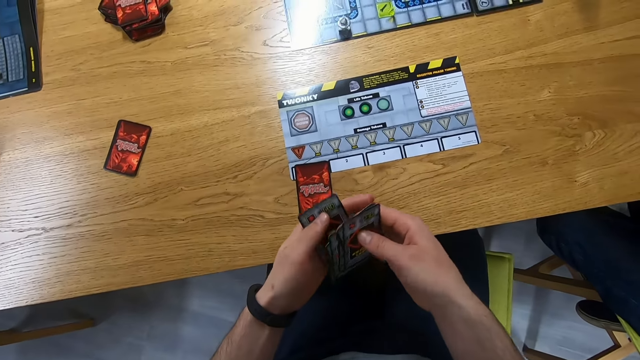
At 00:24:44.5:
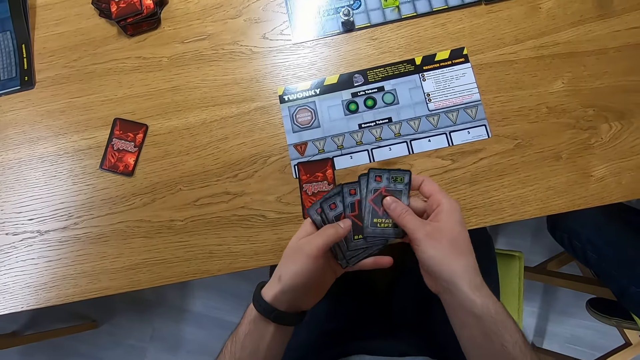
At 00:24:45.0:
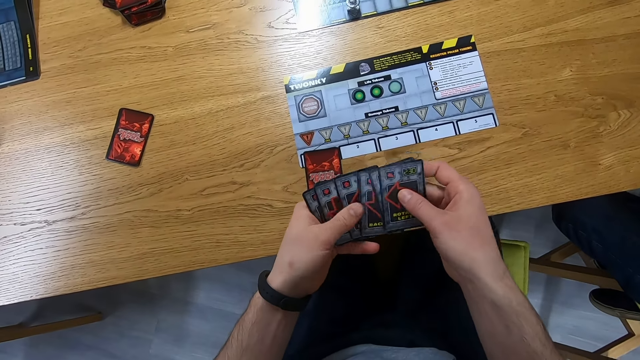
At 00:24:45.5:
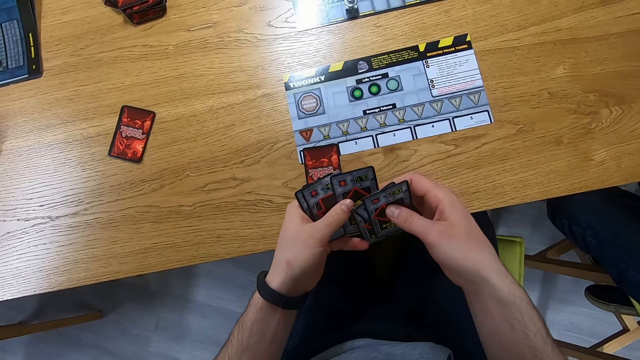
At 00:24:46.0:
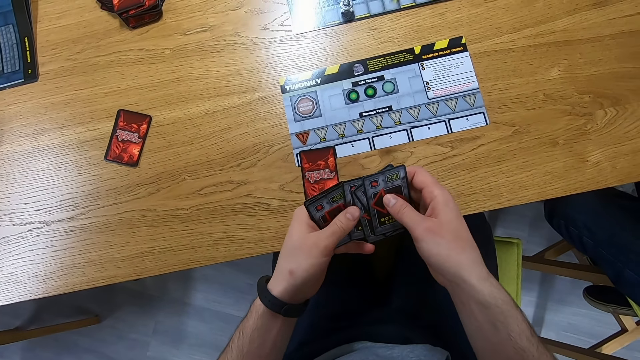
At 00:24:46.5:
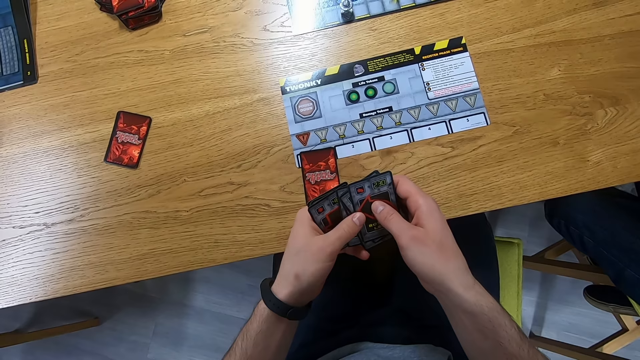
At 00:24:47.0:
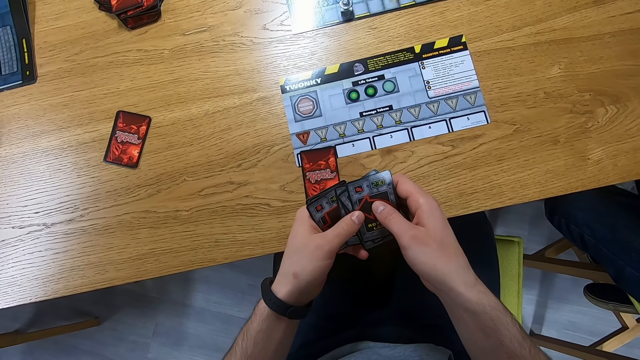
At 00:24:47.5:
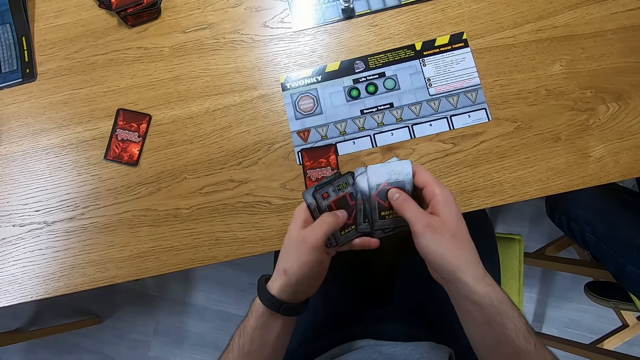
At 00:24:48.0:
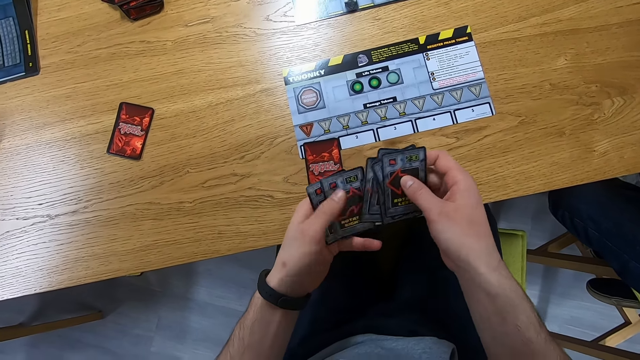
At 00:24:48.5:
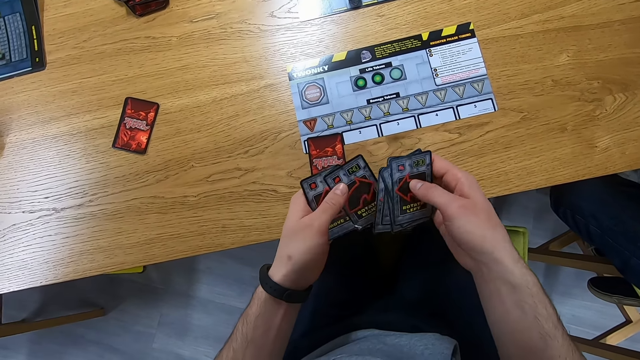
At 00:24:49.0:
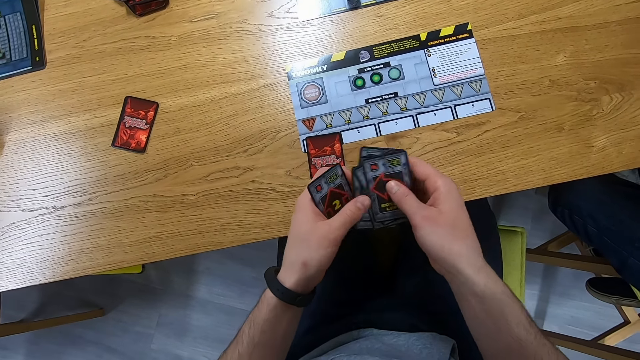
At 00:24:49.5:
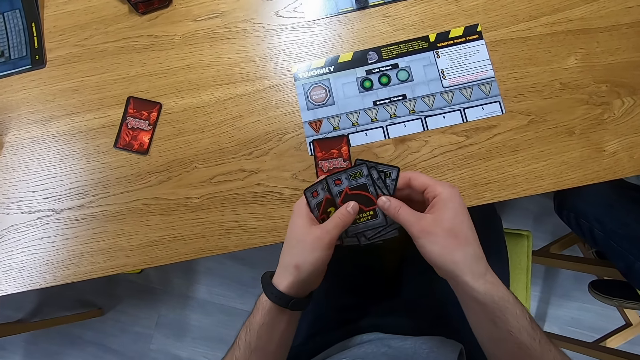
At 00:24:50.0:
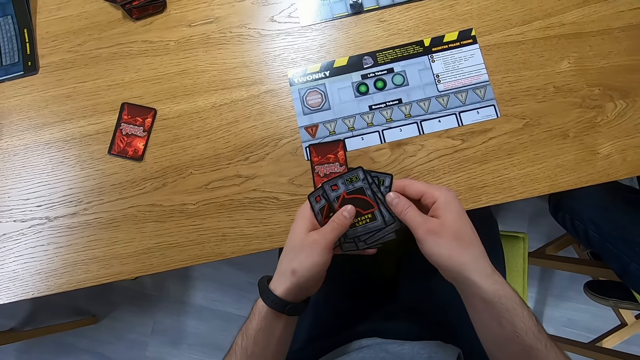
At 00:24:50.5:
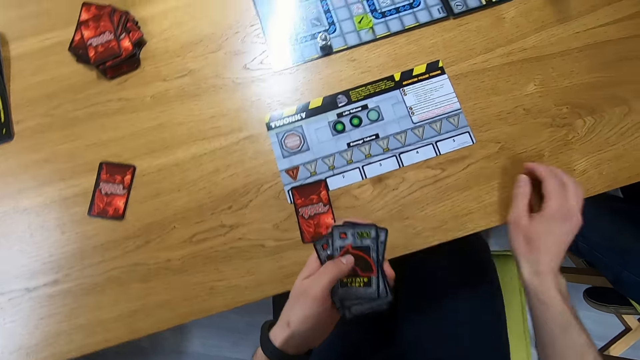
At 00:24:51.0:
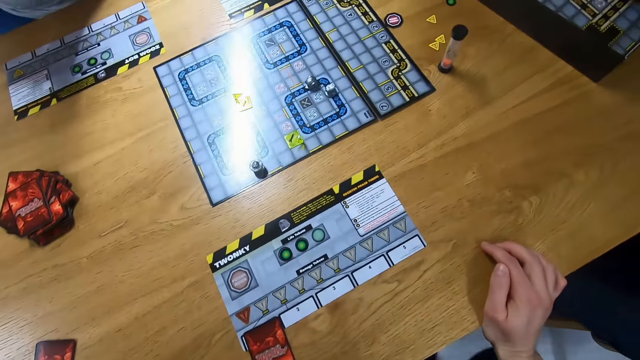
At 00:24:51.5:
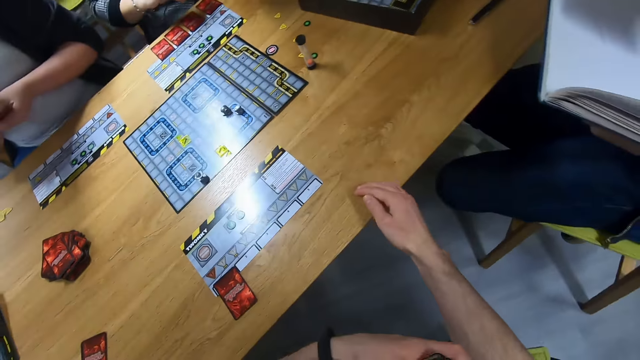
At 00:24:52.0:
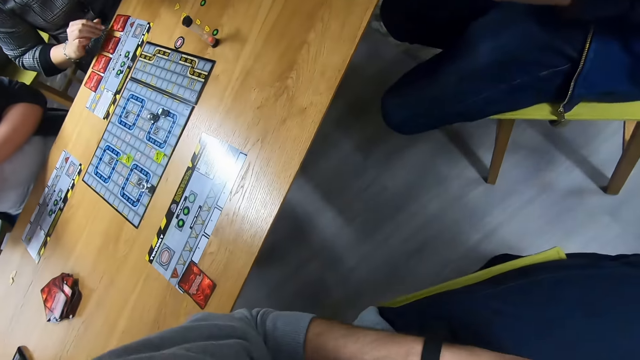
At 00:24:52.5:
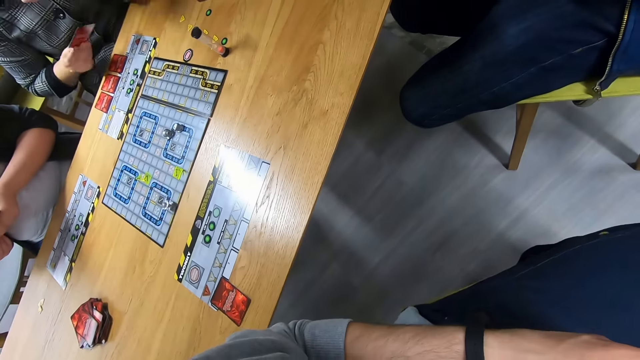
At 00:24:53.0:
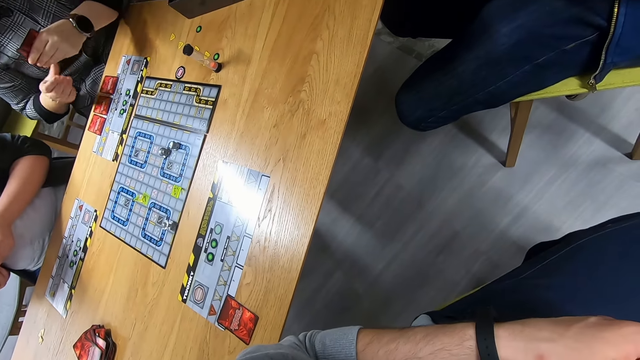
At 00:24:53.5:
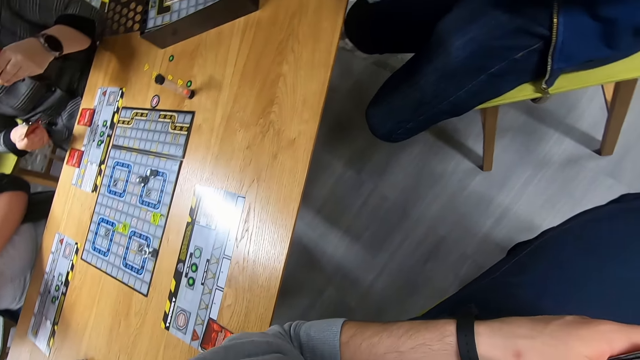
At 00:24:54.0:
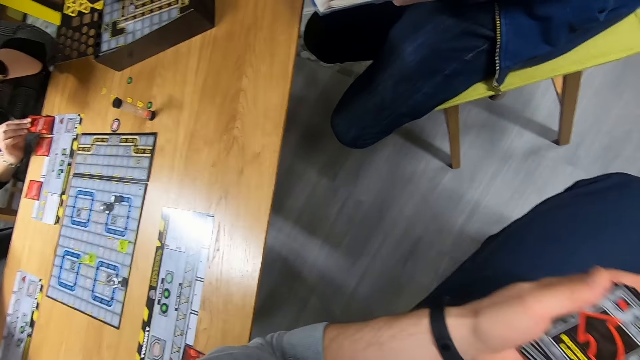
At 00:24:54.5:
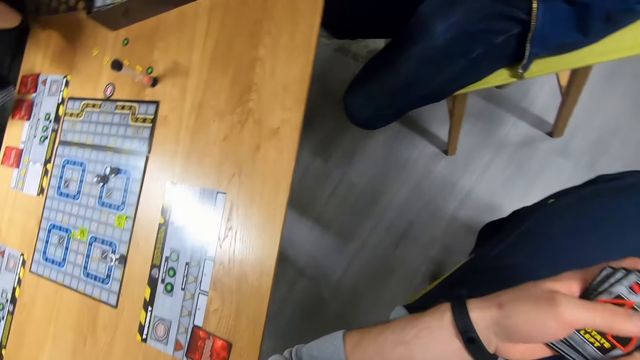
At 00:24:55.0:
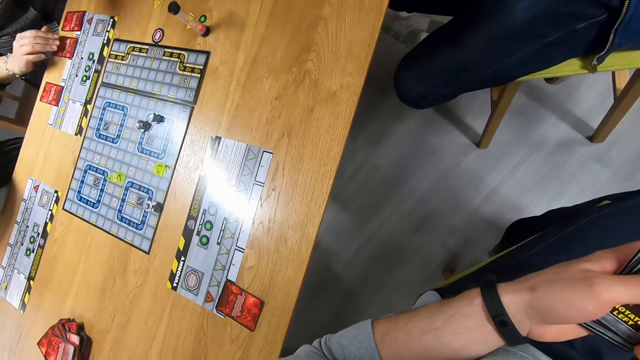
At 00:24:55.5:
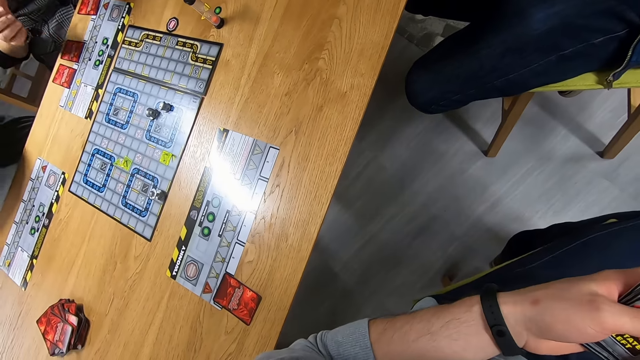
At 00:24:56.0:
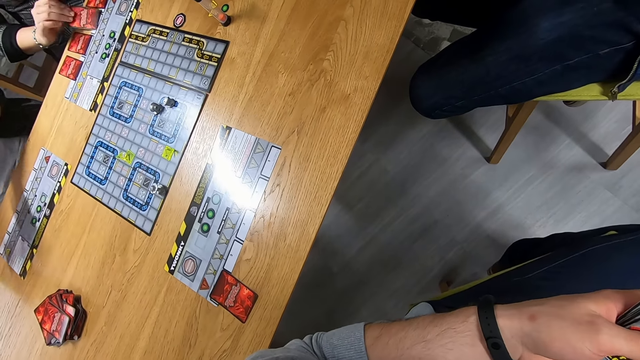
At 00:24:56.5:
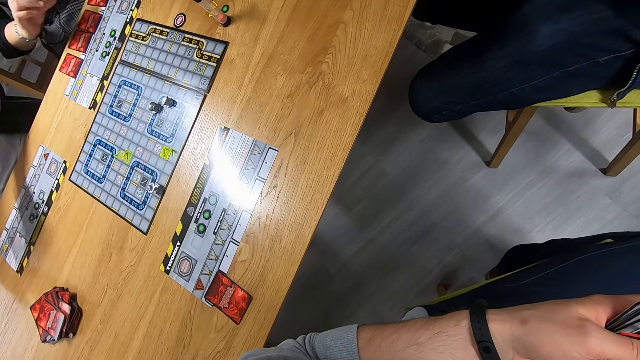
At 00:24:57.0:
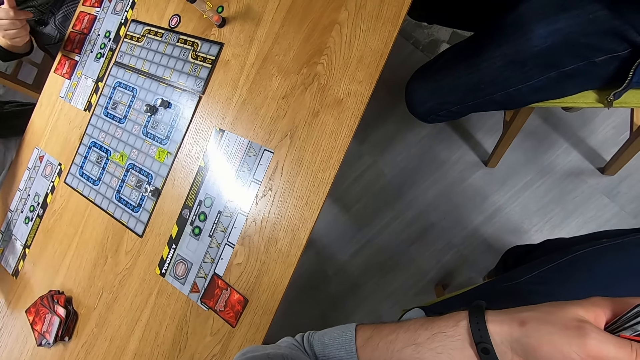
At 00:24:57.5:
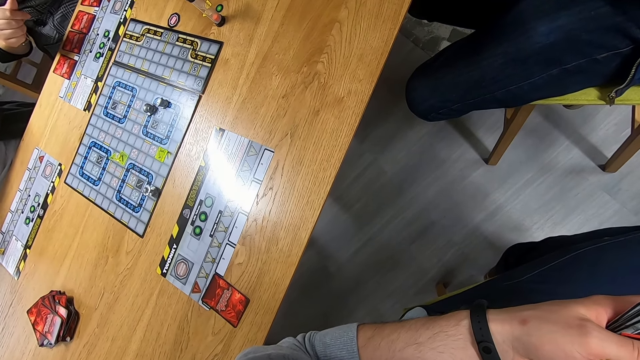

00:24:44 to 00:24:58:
The camera wearer turns around on the seat. A person plays the card. The person picks cards, stares at the card, places the card on the table, moves a card and places a card on the table.

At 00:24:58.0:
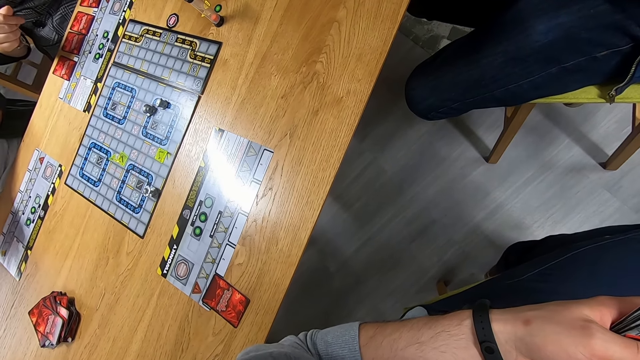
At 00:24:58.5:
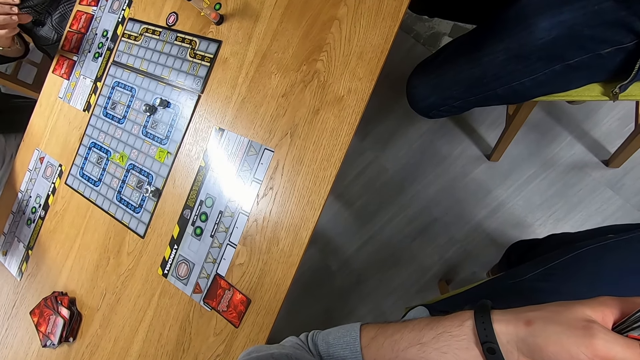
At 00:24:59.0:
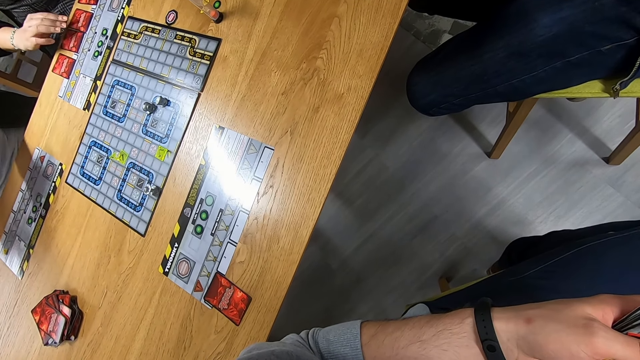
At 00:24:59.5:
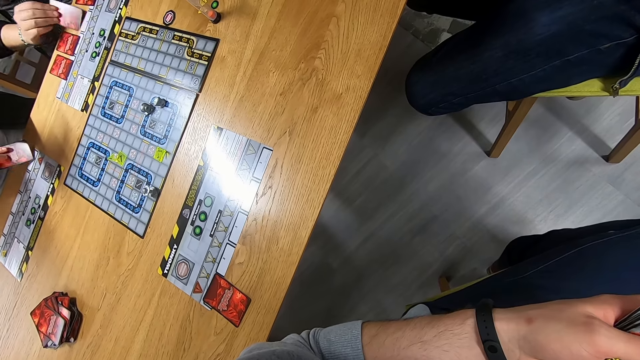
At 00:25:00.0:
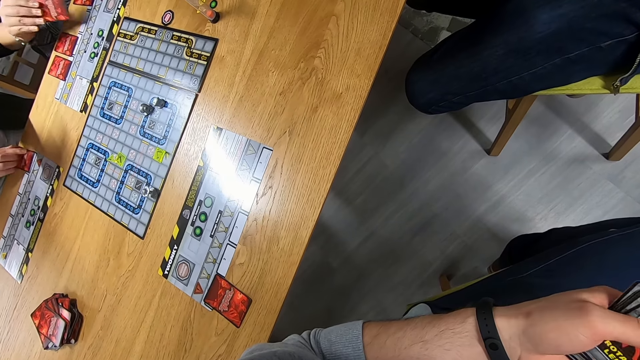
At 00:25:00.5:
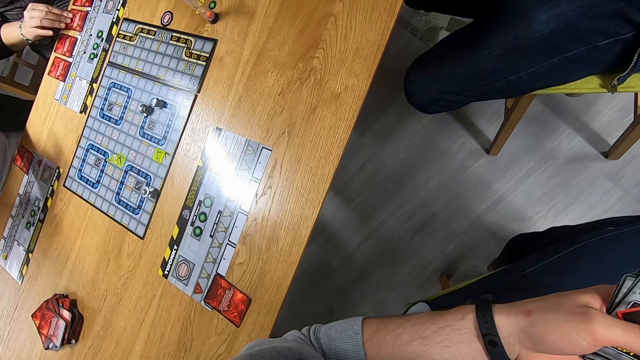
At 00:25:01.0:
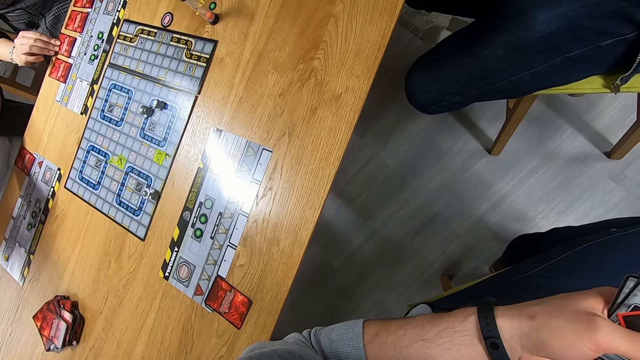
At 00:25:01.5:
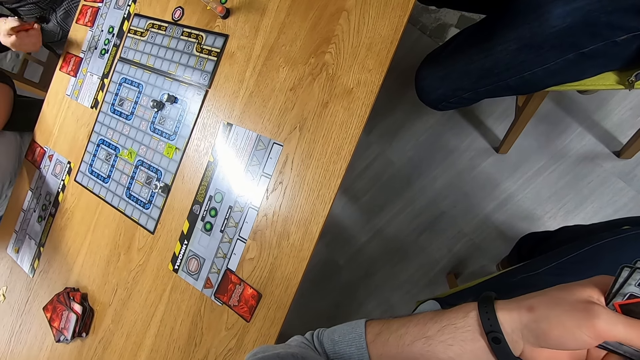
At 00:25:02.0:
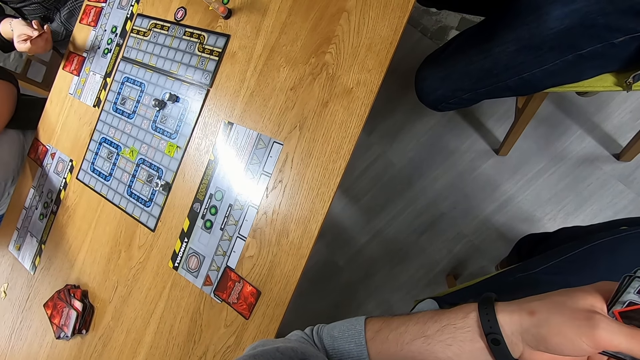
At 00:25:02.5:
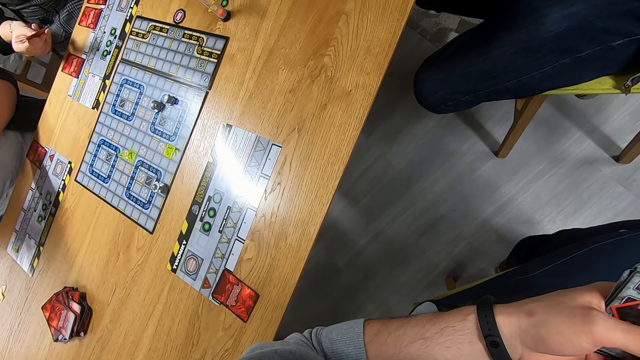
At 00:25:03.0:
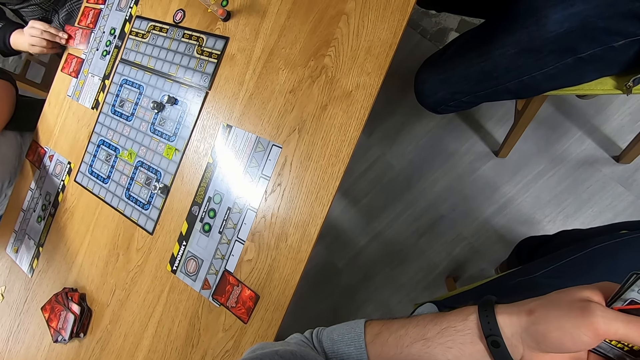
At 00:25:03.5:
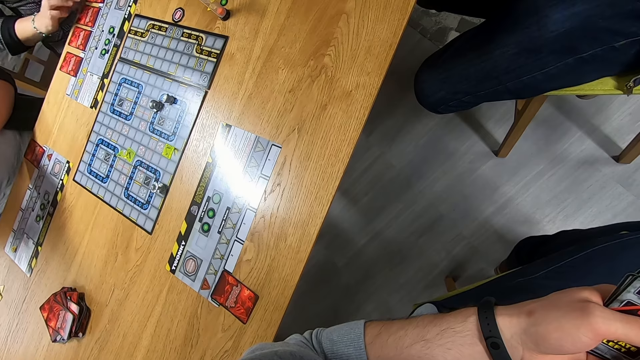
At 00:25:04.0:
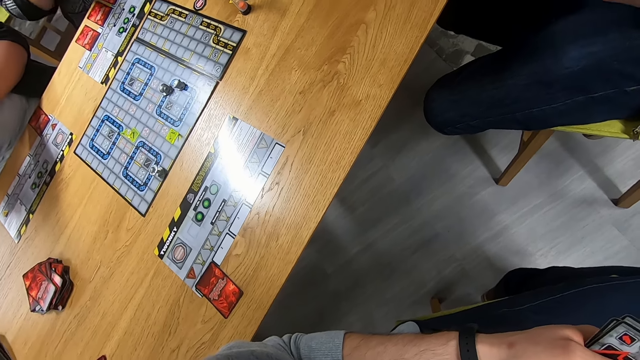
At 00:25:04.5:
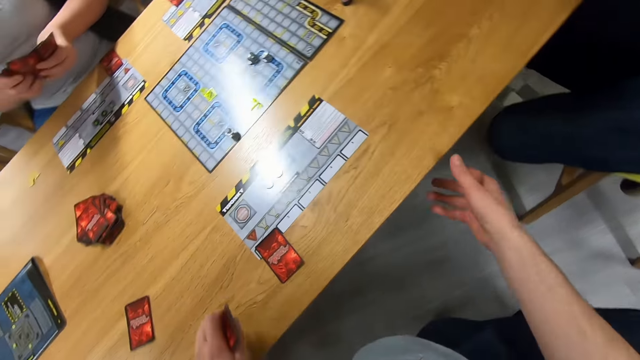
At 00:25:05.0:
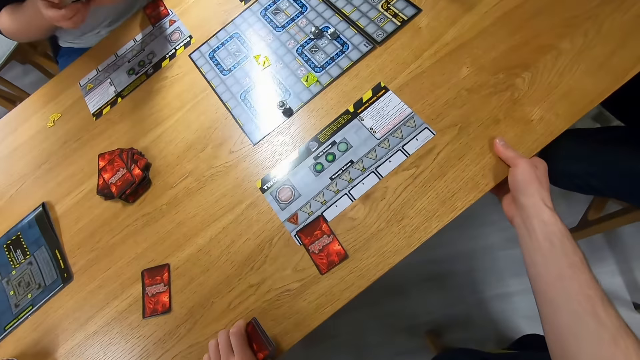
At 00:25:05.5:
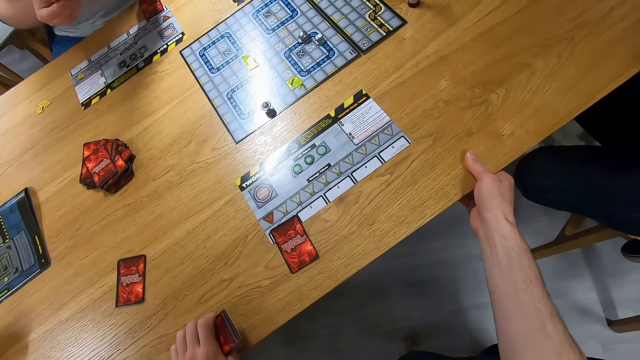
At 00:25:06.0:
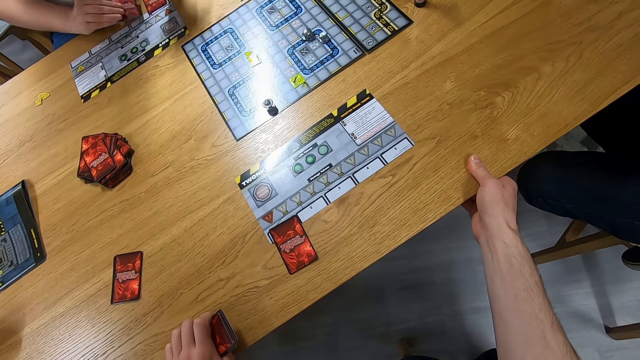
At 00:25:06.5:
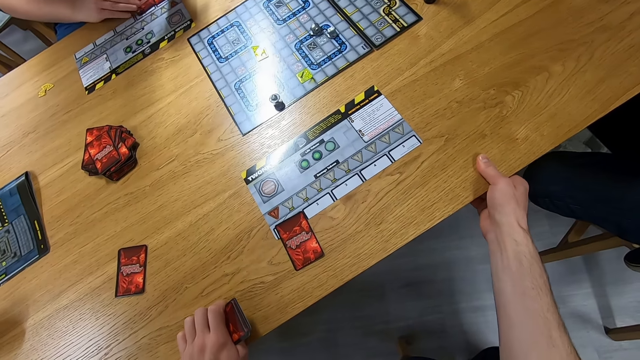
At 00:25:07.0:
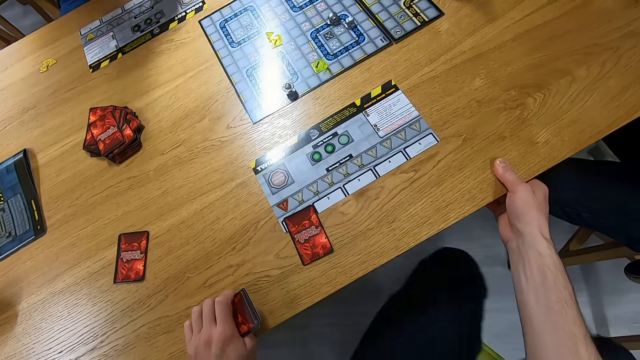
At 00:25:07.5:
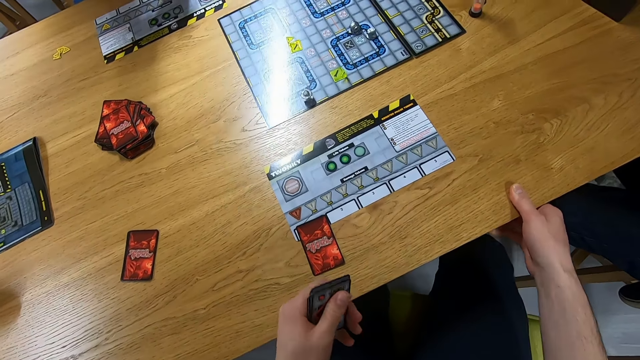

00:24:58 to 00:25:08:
The person picks a card. A lady places a card on the table. The person stares at the card, places a card on the table, picks a card, stares at the card, places the card on the table and picks a card. The camera wearer turns around on the seat and holds the table. The lady picks a card and places the card on the table.
